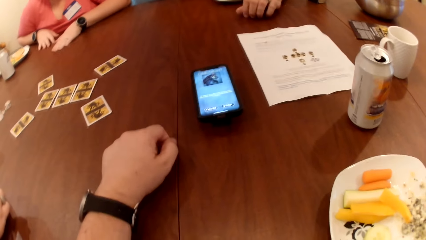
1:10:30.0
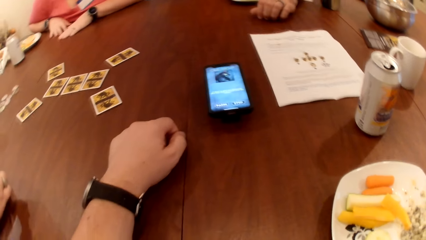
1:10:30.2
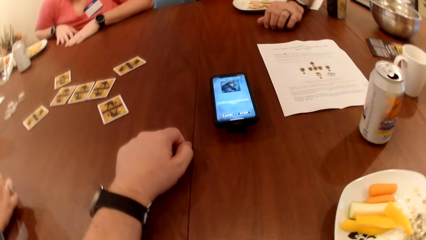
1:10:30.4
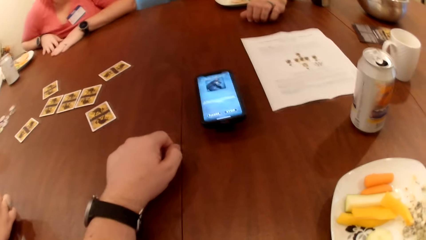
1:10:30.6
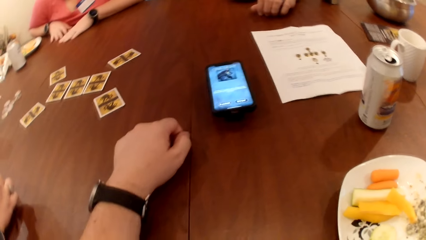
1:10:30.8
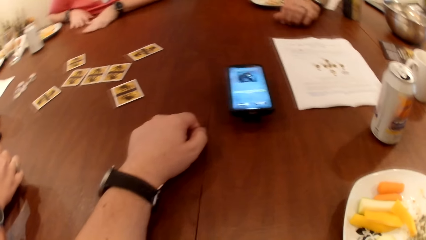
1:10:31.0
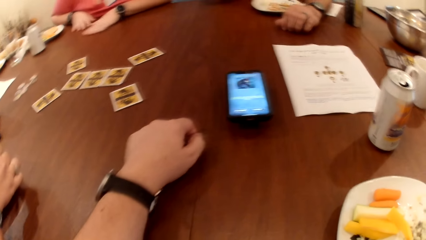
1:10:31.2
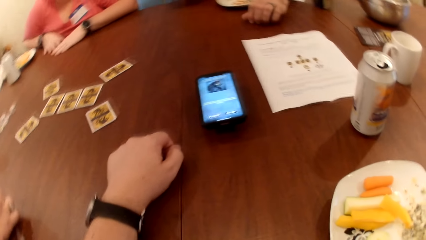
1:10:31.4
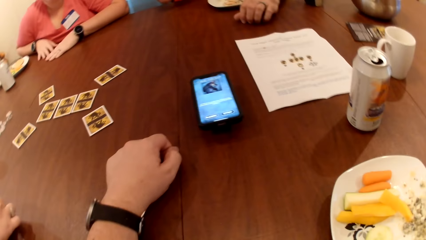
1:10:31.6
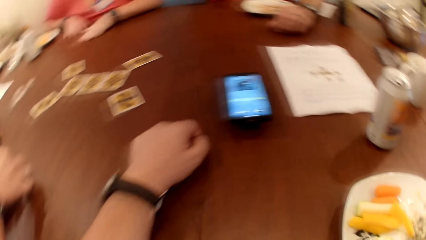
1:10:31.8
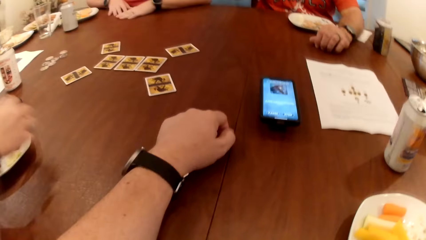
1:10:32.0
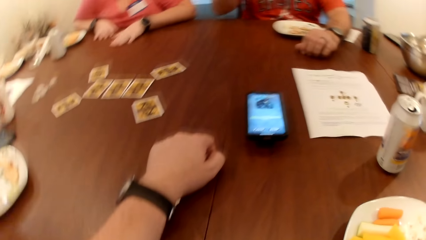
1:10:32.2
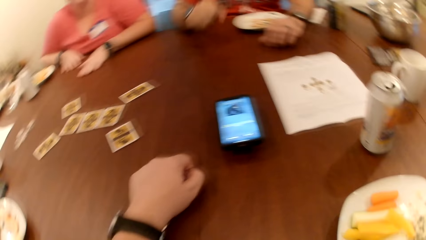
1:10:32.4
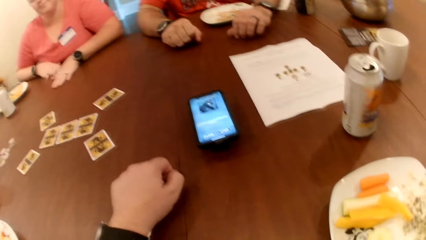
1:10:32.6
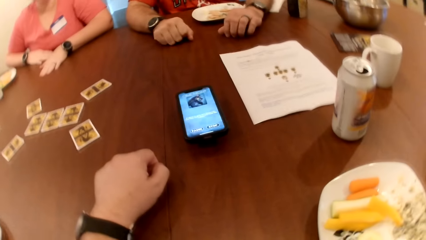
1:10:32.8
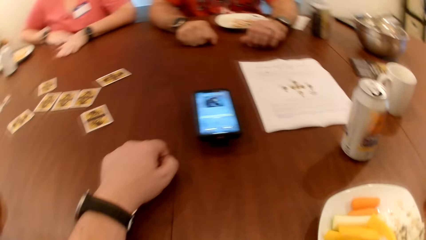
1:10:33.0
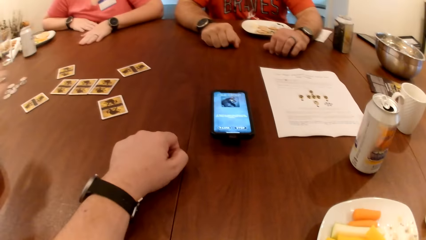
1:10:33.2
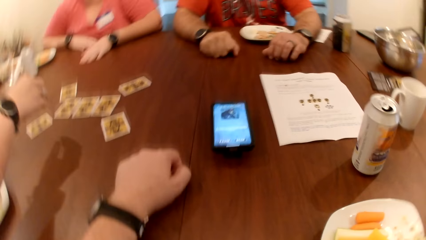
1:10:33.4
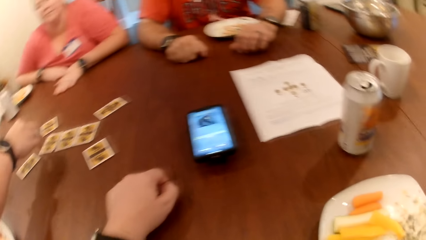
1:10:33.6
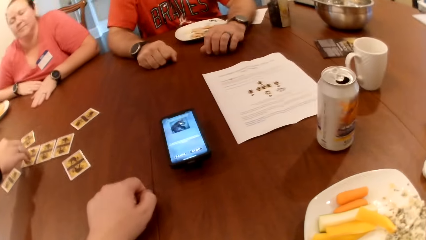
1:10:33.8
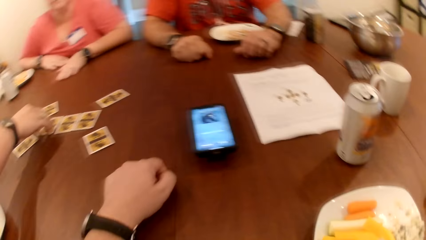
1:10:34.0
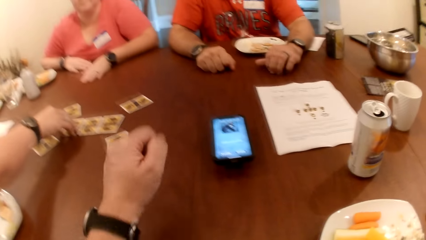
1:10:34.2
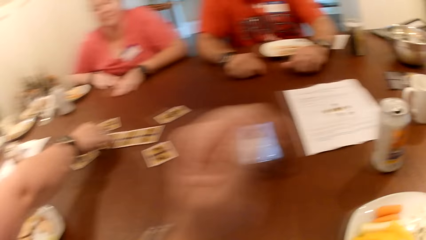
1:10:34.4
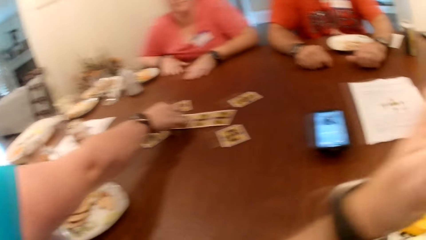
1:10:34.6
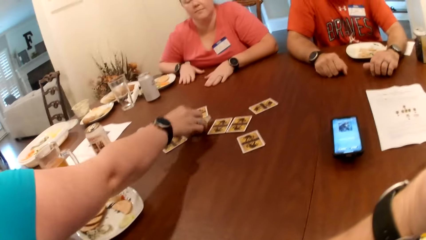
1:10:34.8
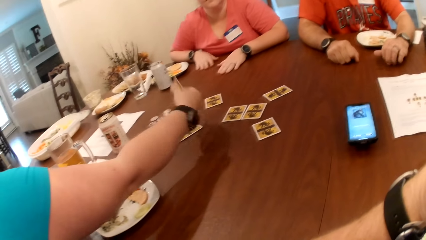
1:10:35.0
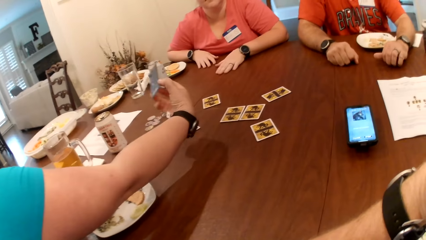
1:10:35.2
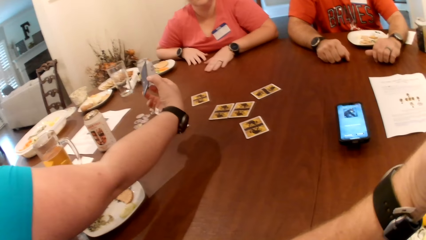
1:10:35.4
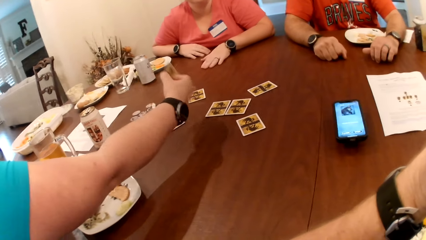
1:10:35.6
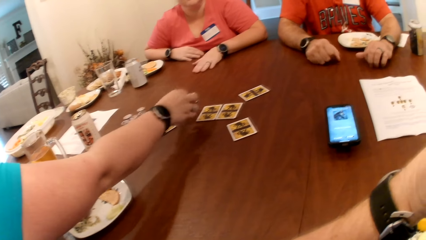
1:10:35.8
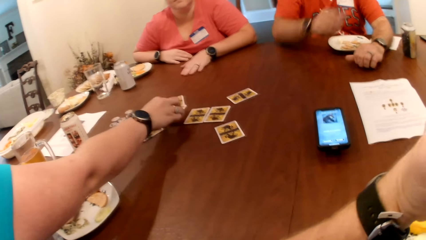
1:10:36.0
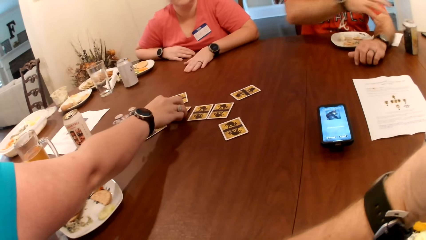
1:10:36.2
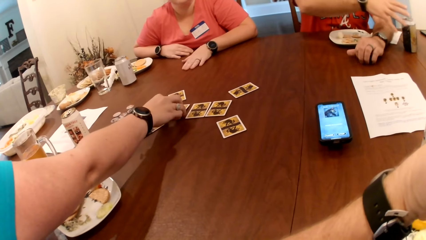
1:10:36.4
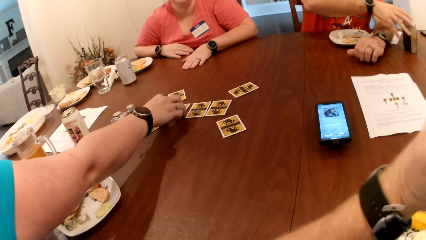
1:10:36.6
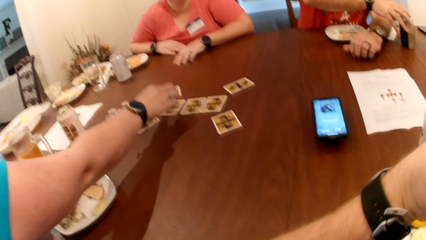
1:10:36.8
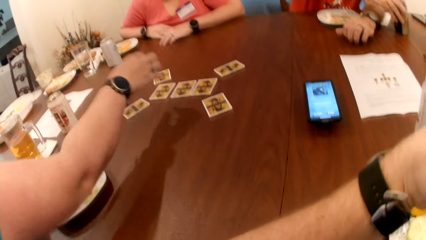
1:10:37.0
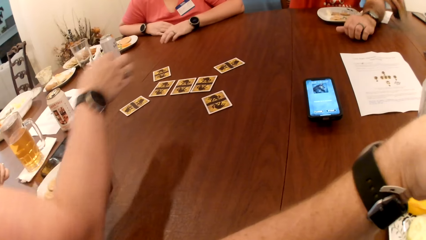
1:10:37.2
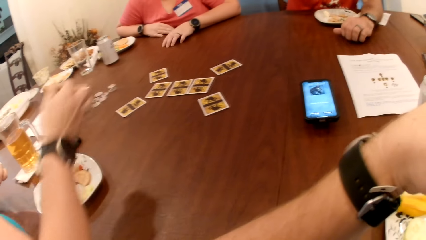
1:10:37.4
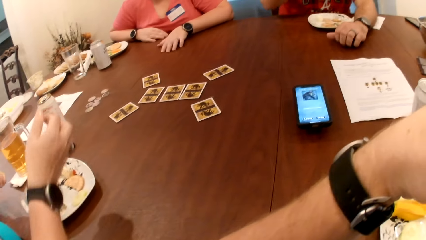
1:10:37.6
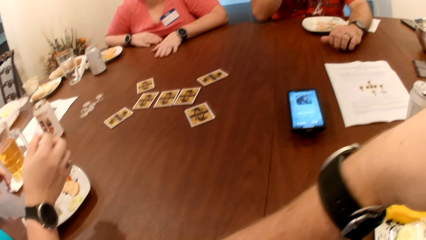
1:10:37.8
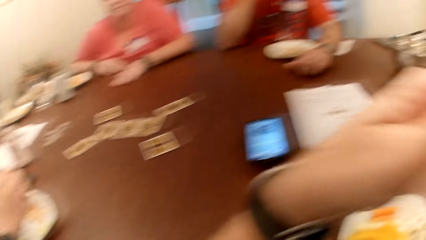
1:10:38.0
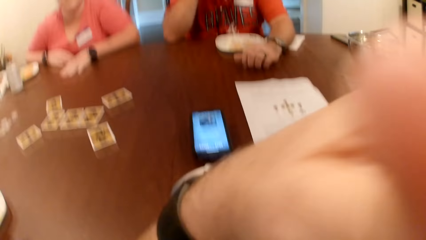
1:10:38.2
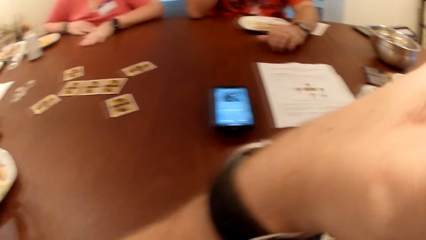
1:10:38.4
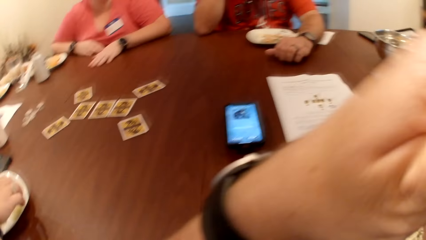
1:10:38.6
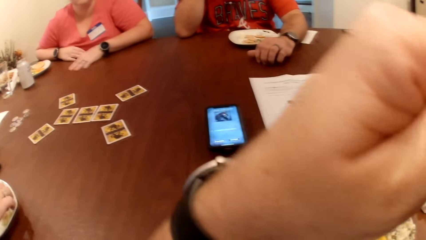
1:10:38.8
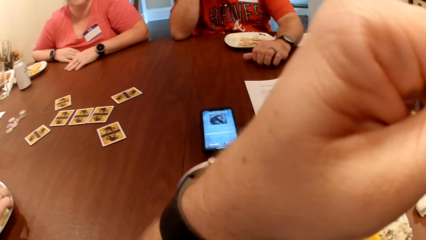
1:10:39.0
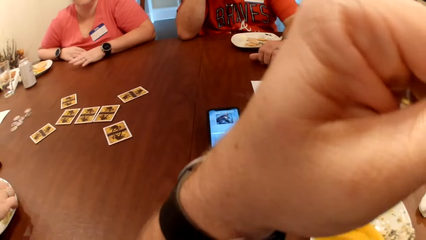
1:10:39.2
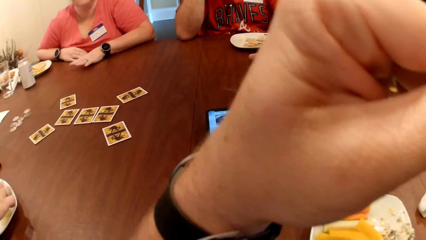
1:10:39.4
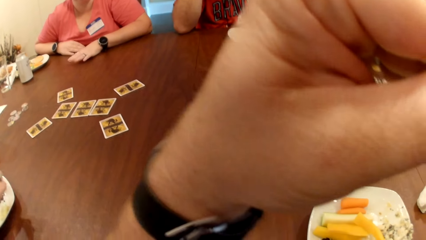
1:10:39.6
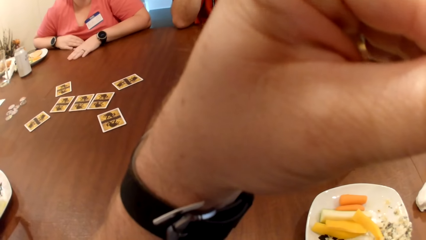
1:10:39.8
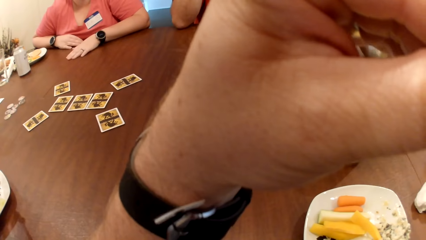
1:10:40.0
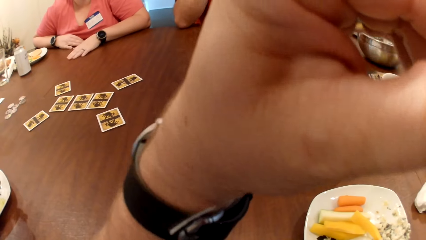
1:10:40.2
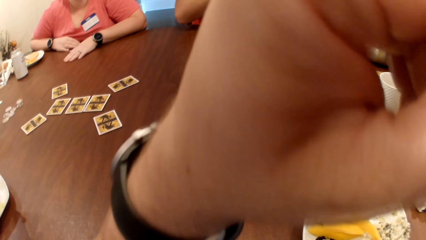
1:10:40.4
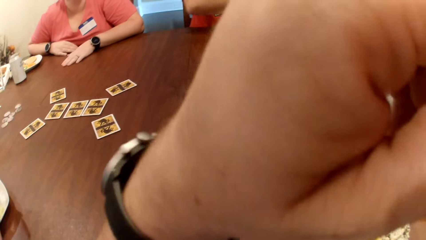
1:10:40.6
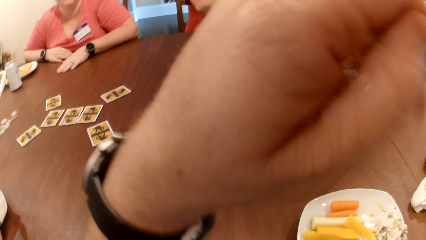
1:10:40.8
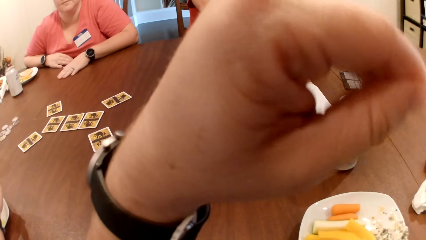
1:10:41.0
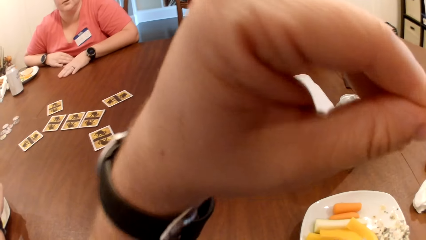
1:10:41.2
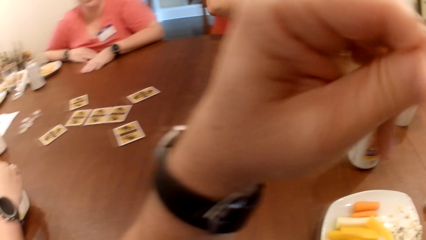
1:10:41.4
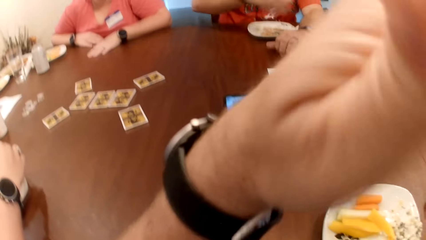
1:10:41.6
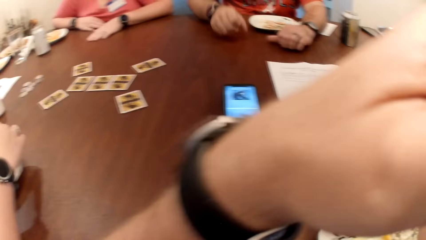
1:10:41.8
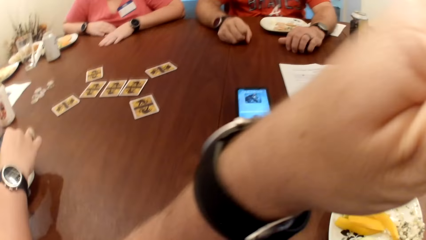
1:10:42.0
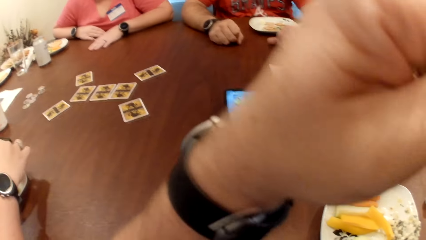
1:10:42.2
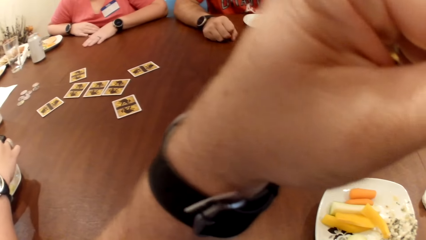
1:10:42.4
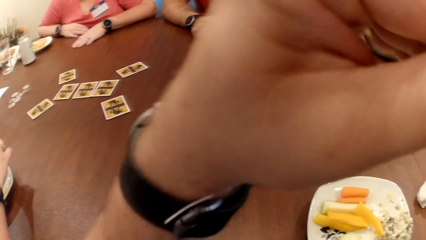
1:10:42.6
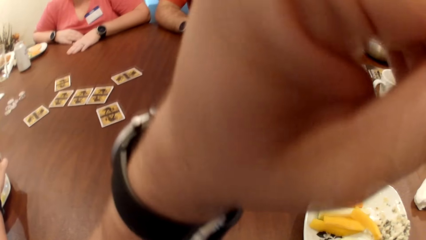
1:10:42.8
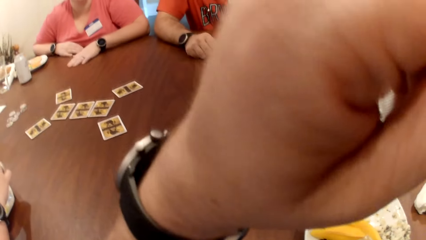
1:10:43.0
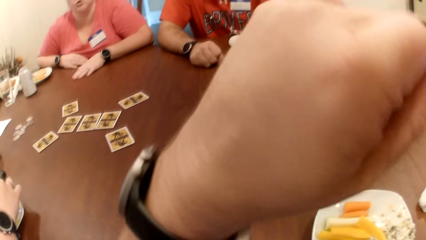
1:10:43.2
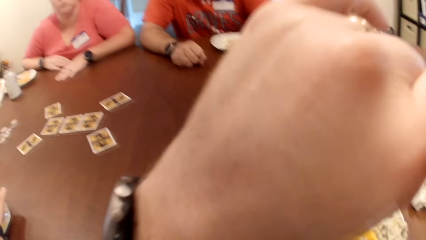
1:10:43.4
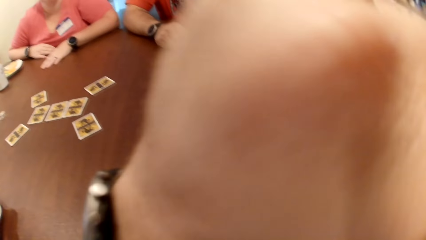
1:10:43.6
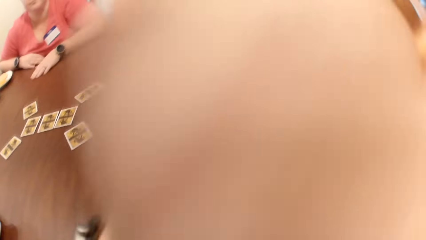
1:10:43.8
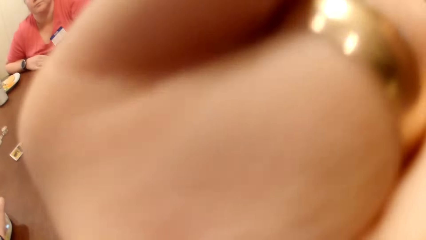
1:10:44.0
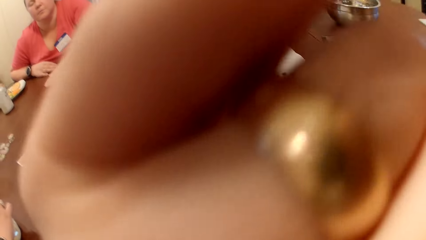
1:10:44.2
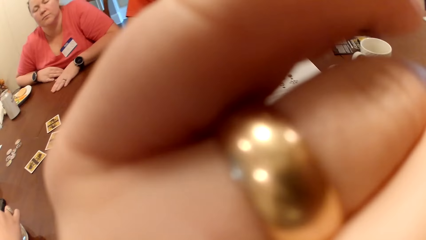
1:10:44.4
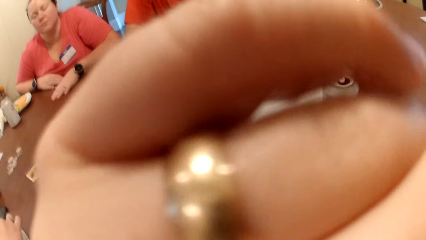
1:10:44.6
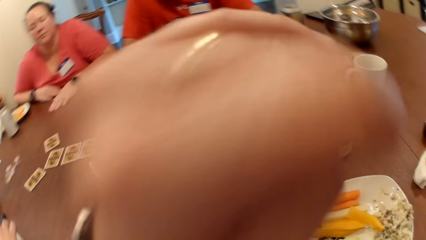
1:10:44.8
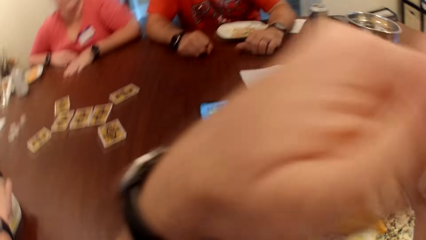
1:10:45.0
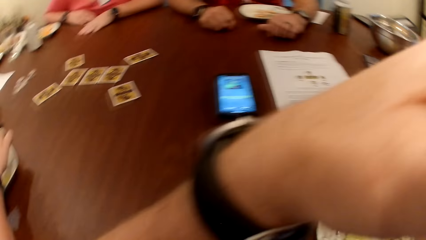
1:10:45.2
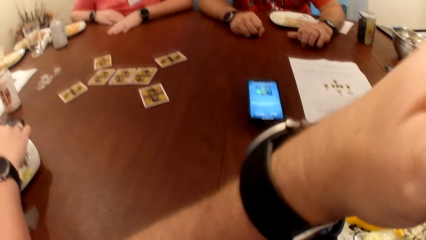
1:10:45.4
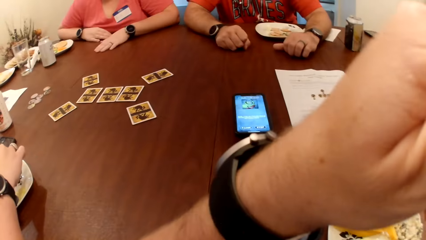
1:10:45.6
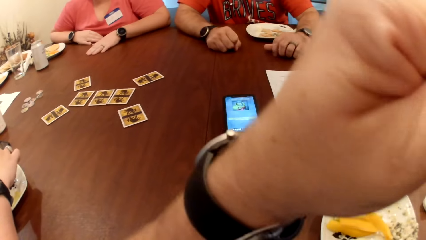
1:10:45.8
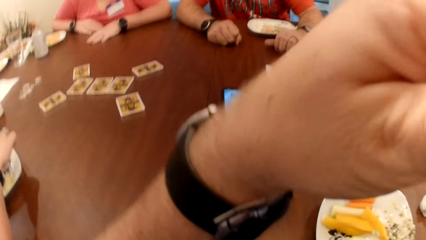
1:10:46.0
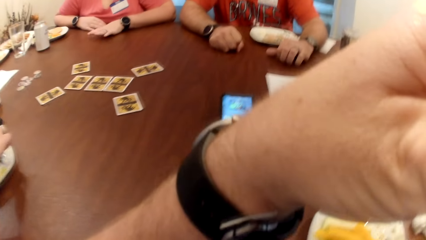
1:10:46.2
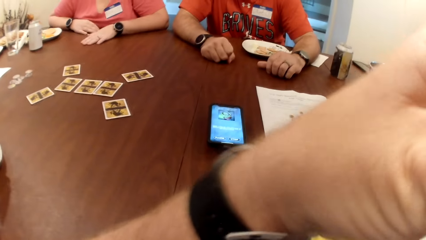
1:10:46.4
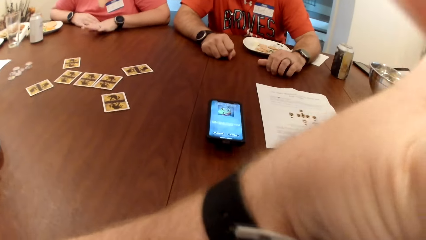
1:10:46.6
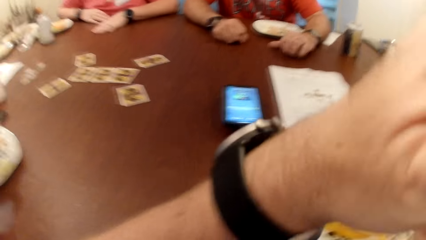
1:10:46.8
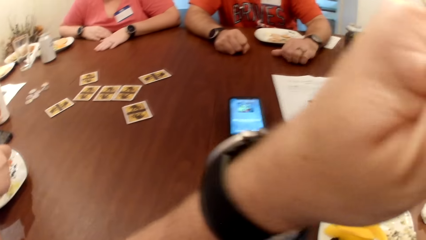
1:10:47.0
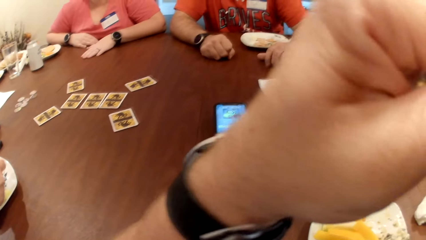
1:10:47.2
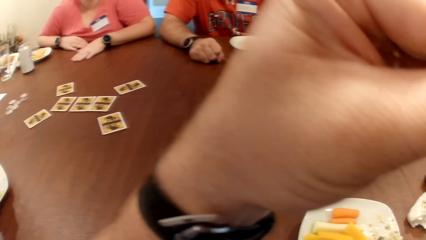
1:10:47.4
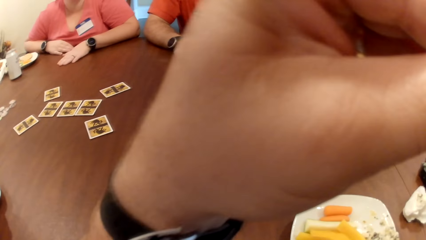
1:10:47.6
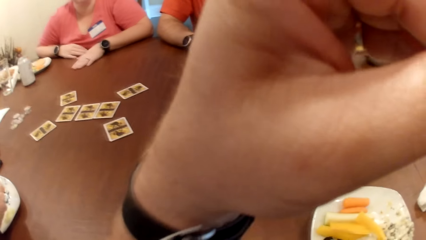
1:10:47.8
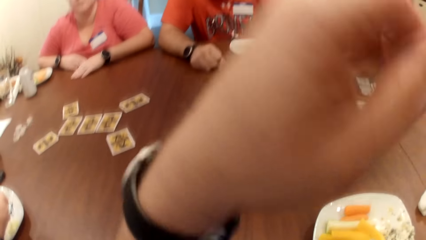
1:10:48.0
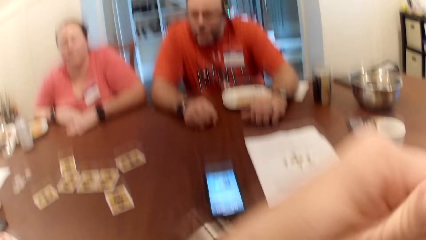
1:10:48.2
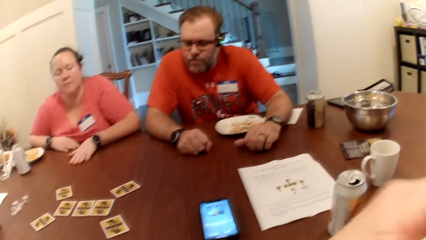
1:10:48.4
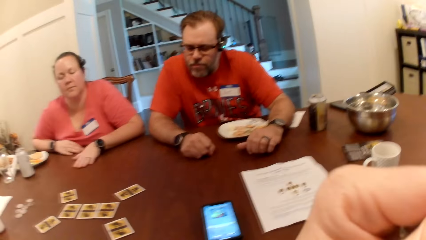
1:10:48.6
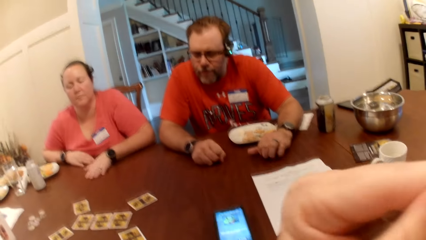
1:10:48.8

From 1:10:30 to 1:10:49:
The woman flips the card on the table with her right hand. The man picks a can of drink with his right hand.
